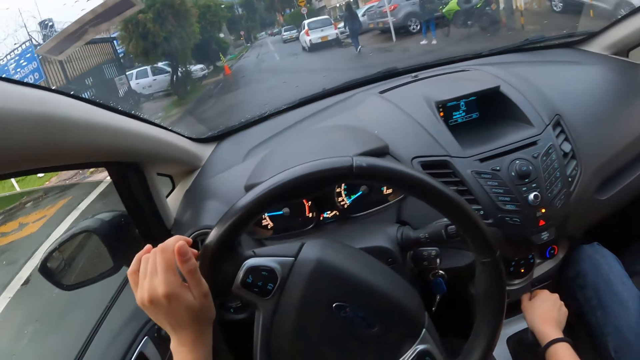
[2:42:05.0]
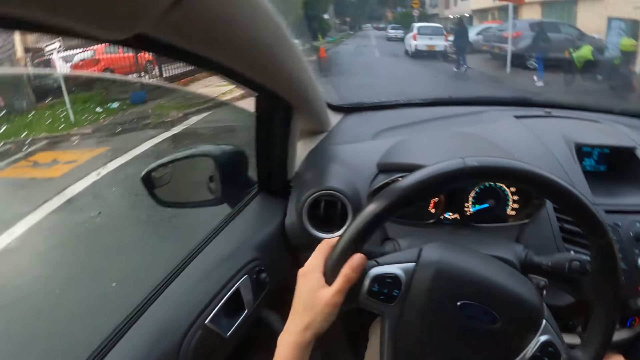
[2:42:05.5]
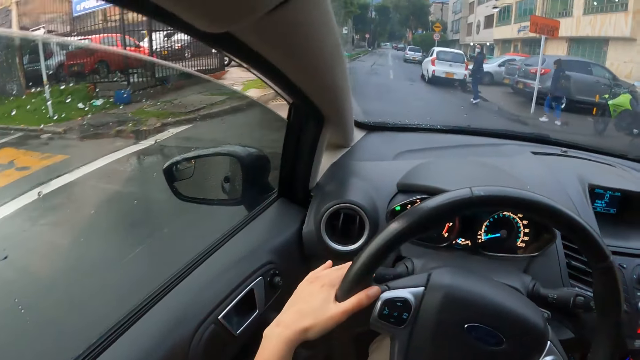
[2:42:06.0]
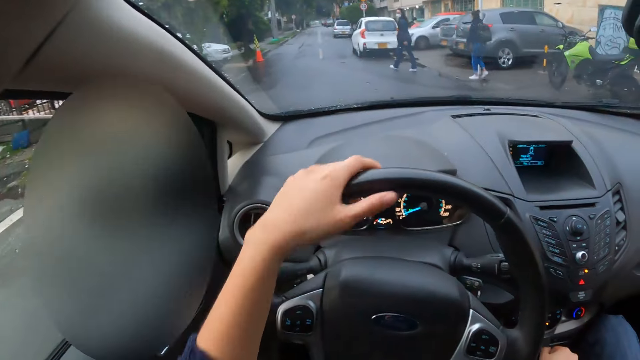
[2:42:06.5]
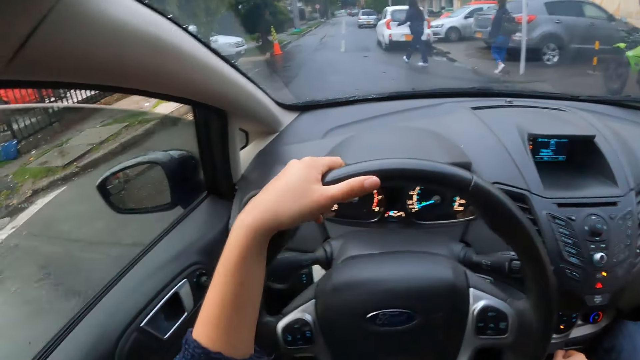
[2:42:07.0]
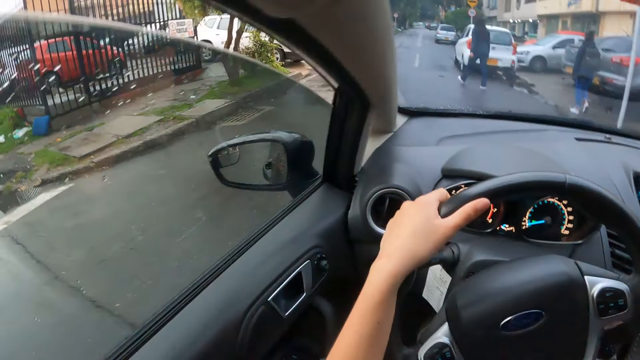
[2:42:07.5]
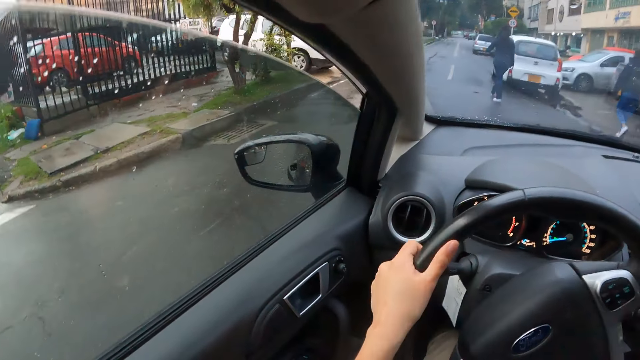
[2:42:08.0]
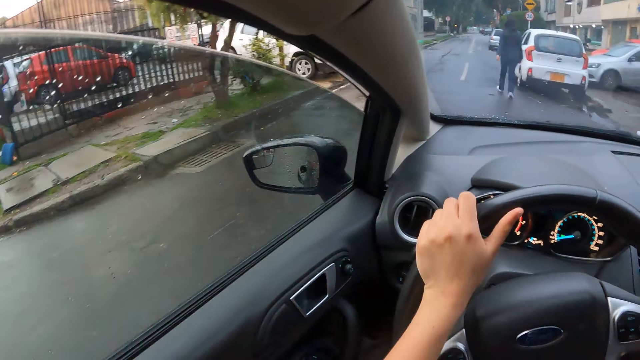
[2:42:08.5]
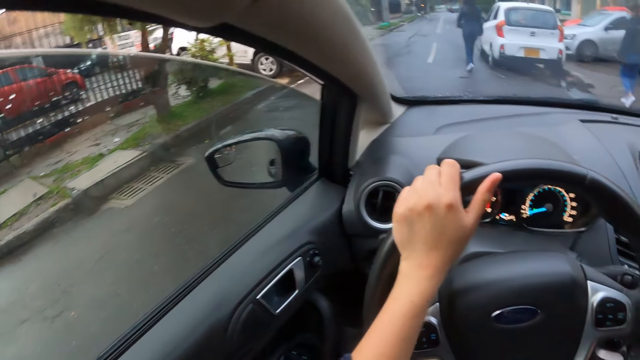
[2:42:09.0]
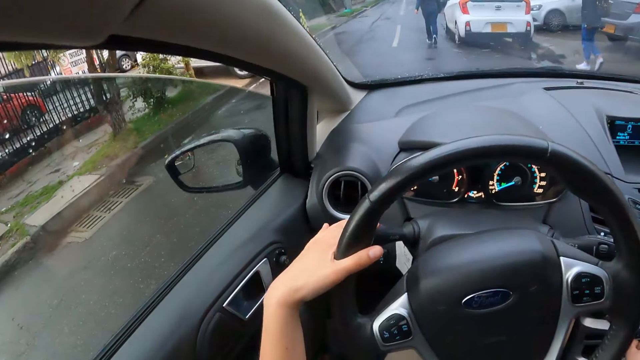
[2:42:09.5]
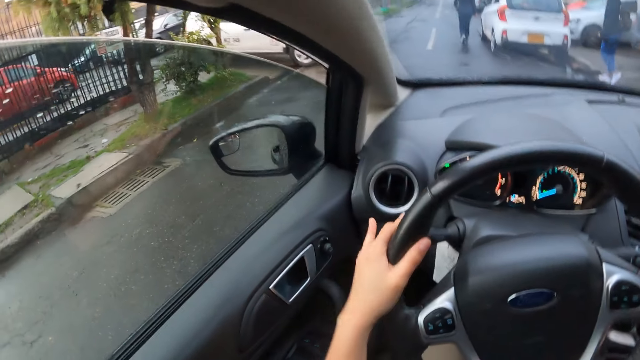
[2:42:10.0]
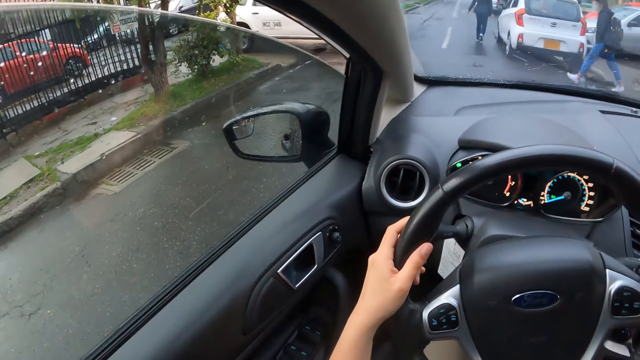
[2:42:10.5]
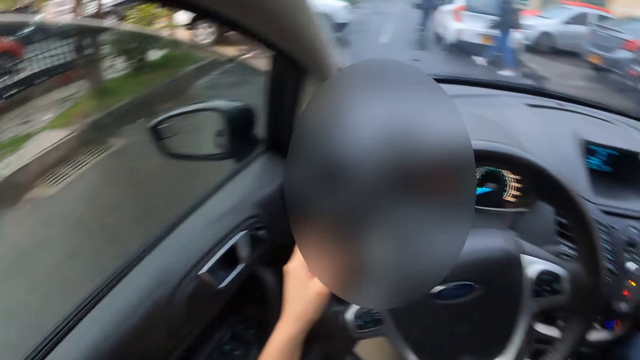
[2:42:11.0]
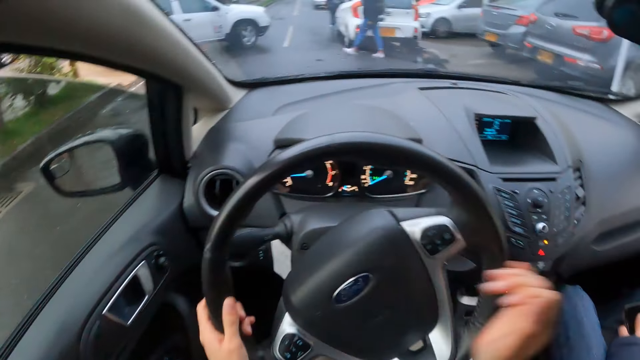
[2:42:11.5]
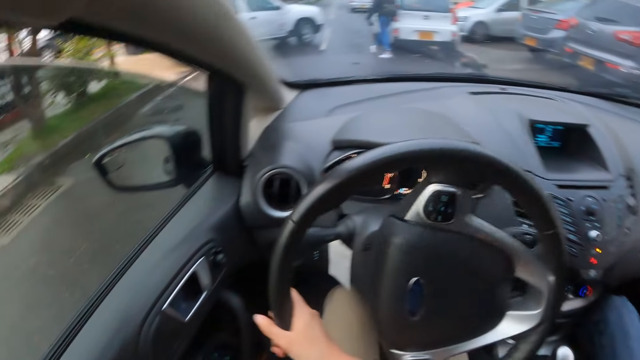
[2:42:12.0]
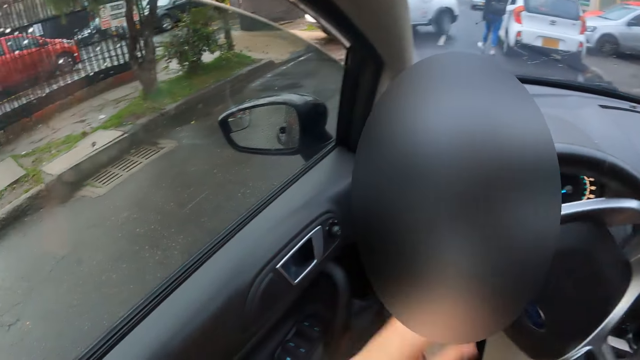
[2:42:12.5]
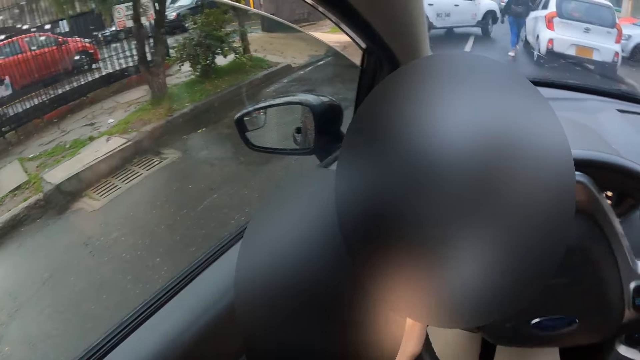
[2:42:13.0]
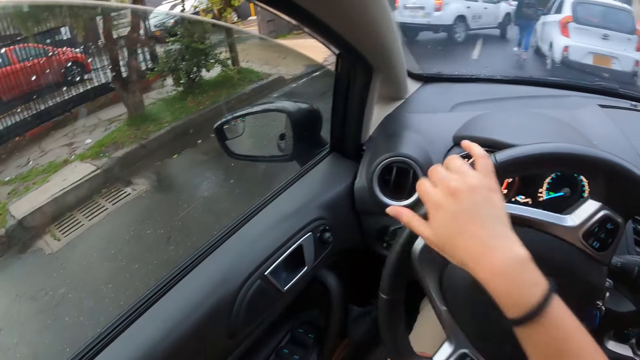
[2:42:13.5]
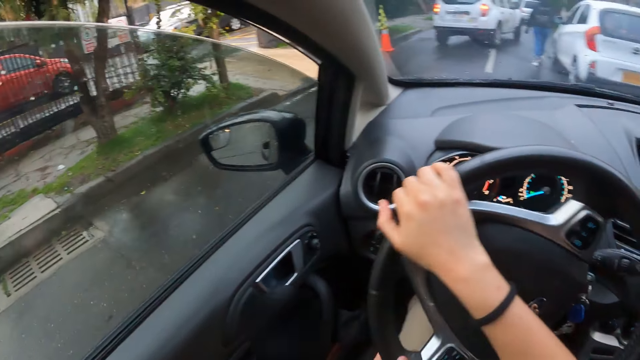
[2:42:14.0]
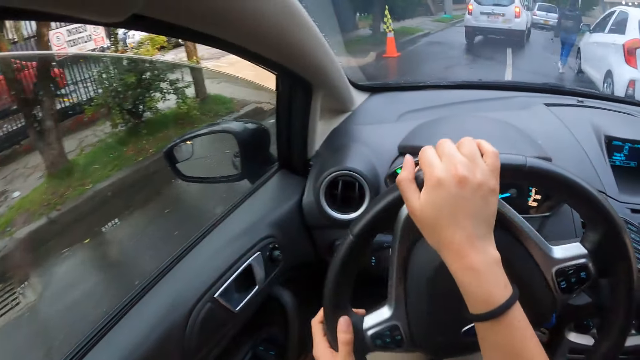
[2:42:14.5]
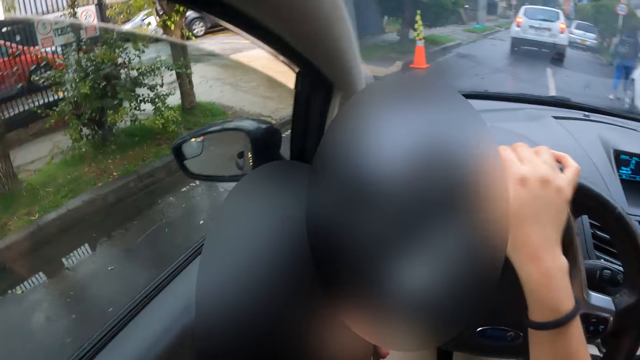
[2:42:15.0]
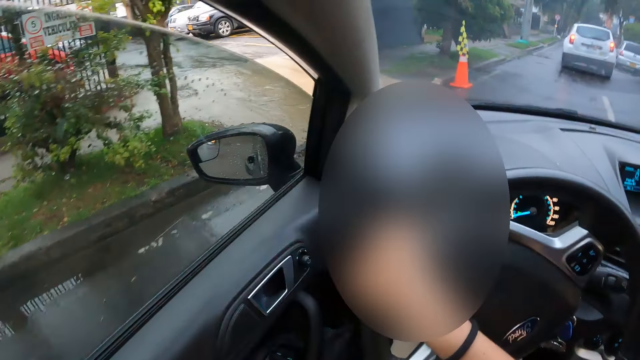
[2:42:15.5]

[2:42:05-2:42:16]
The camera wearer drives the car with both hands on the steering wheel.

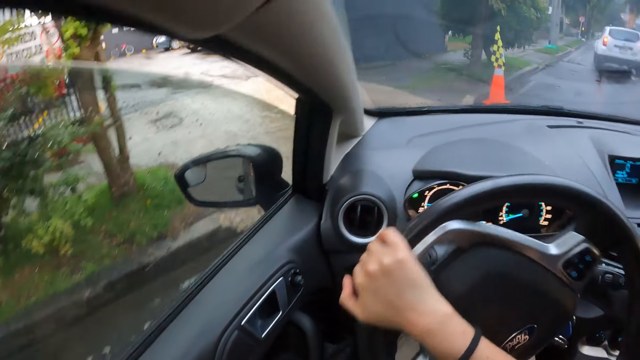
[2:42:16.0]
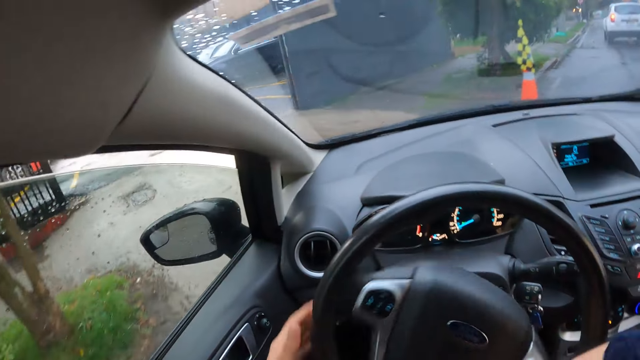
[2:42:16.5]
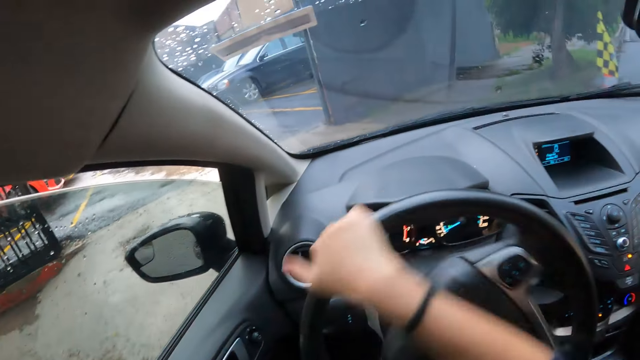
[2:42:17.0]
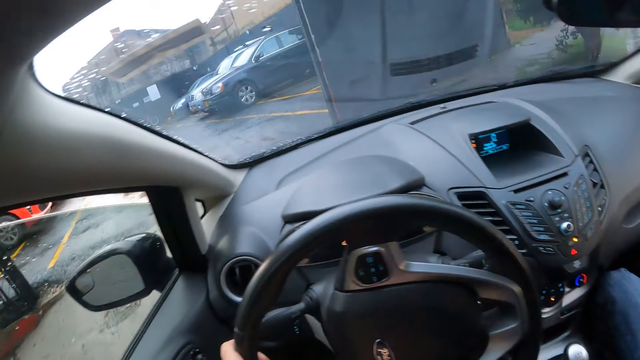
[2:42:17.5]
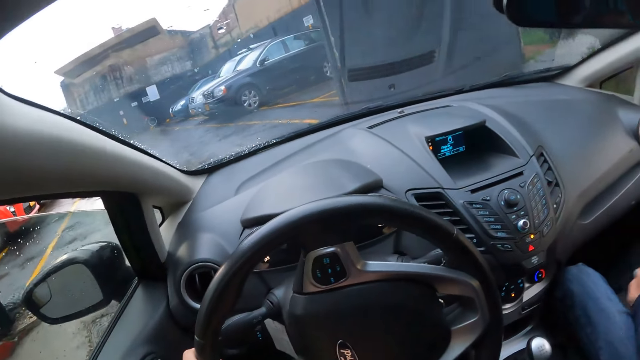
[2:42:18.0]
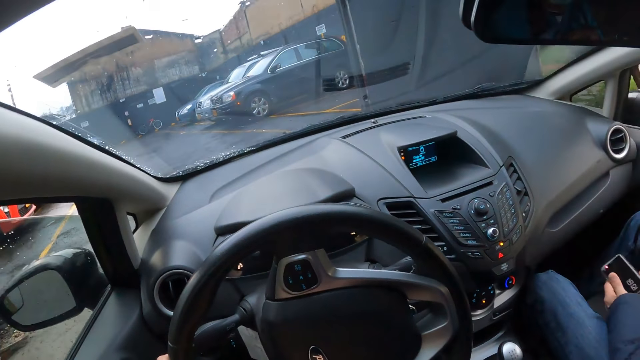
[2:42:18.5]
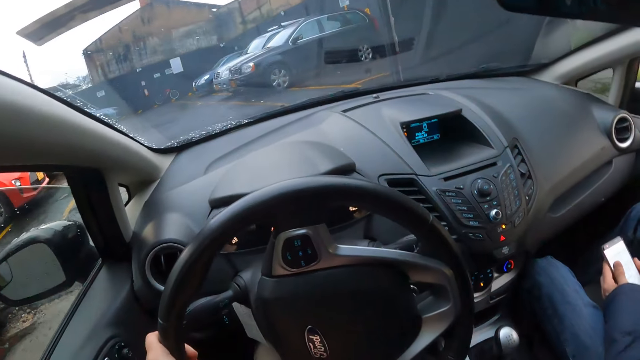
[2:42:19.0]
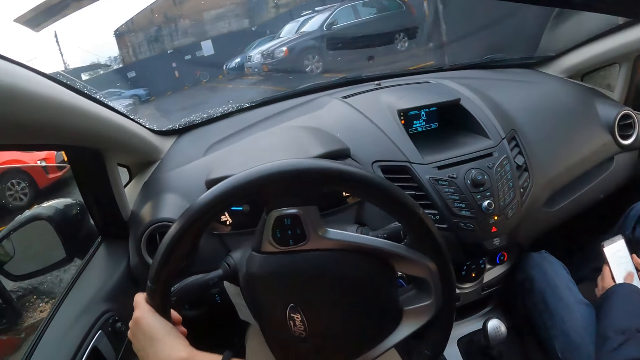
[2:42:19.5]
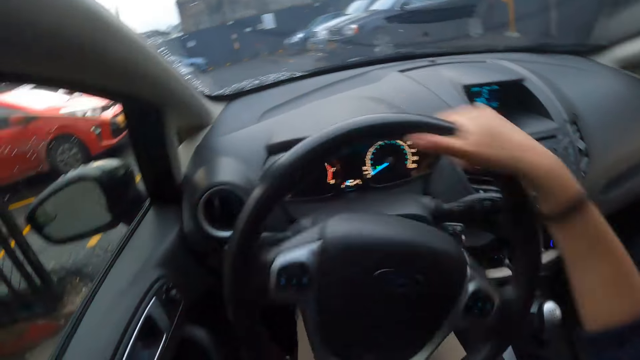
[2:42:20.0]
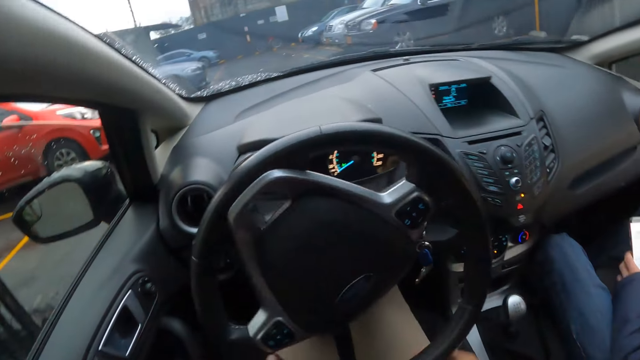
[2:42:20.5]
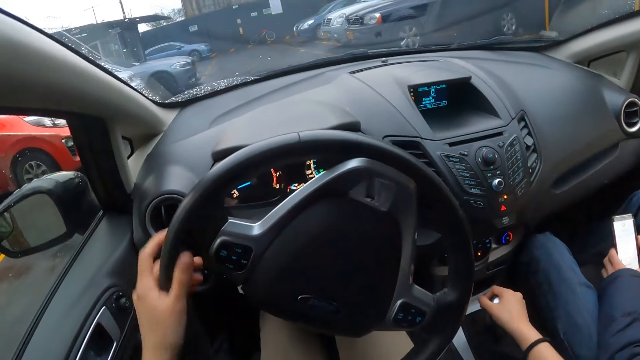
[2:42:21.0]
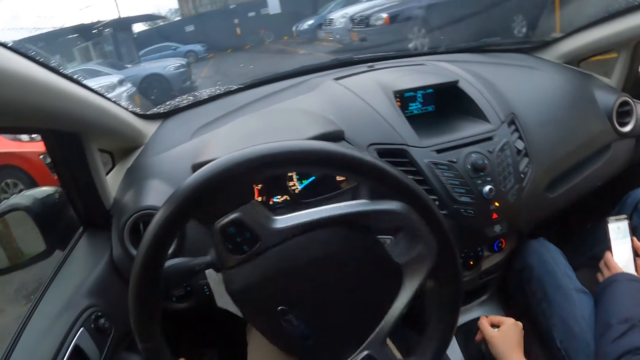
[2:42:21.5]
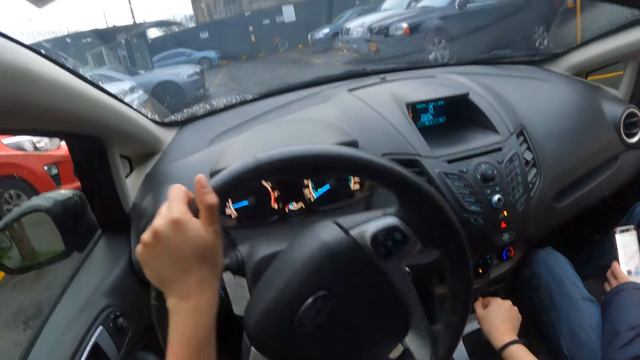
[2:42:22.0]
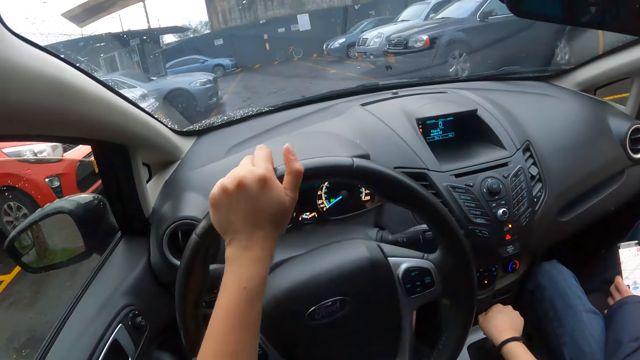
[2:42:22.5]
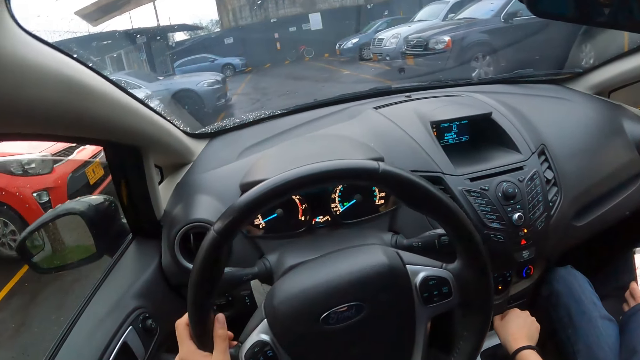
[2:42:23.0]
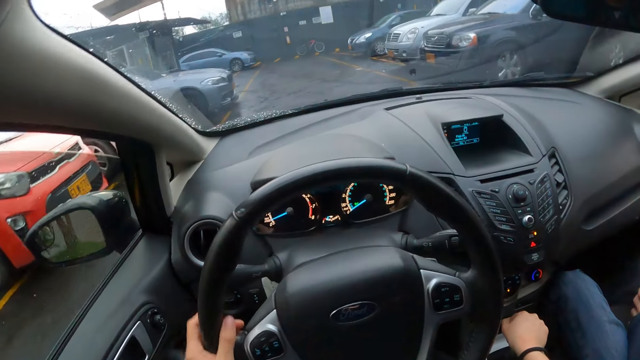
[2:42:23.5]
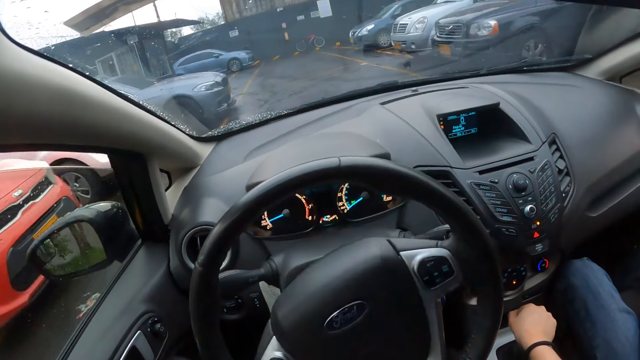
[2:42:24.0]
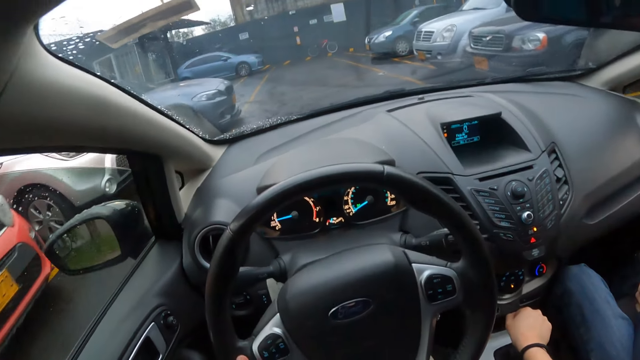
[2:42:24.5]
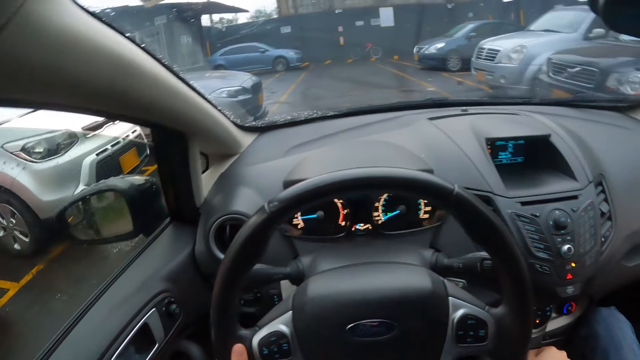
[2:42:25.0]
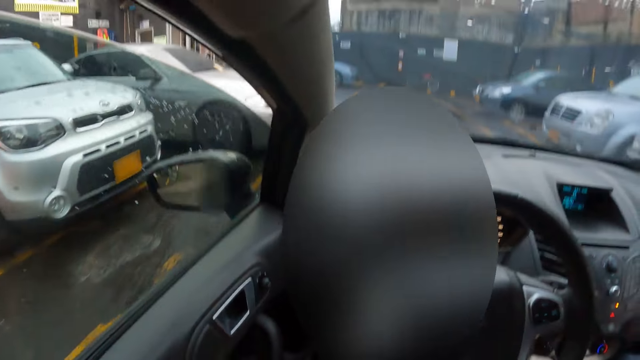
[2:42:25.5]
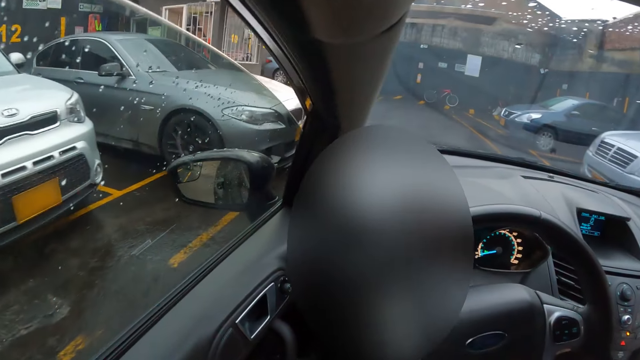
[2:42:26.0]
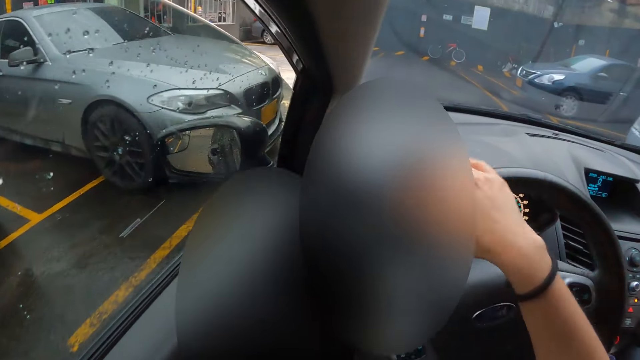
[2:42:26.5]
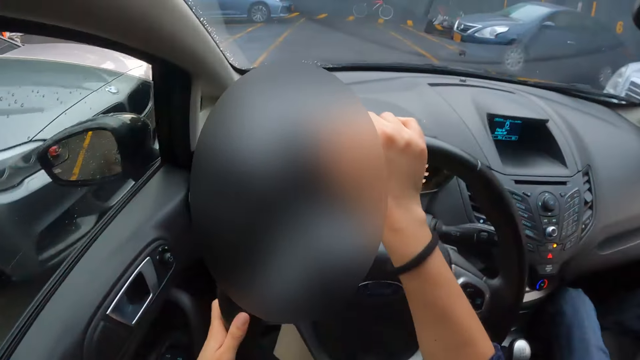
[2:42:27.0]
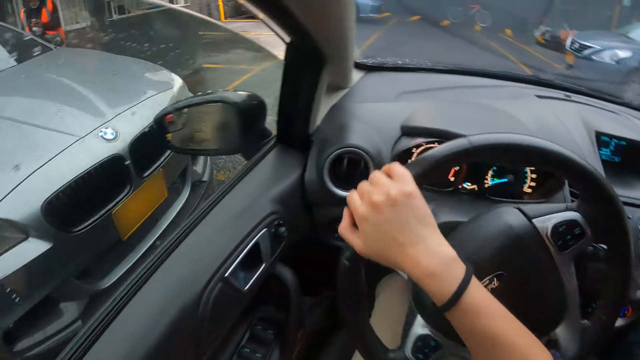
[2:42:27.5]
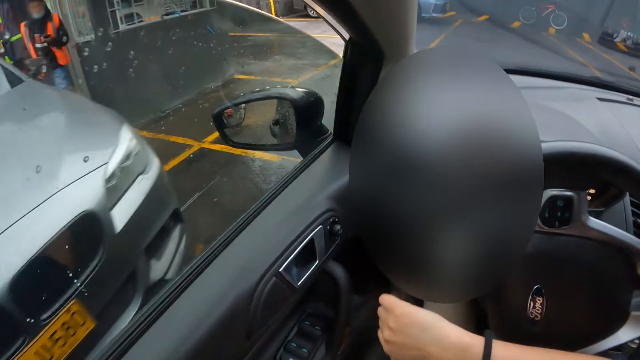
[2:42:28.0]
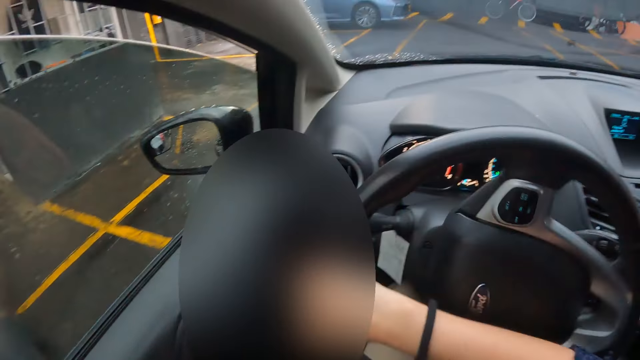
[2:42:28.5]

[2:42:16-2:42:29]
A man operates a phone with both hands. The camera wearer enters the parking lot. She operates the car gear with her right hand. She drives the car with both hands.
